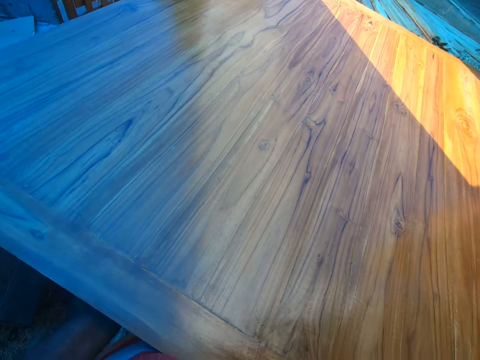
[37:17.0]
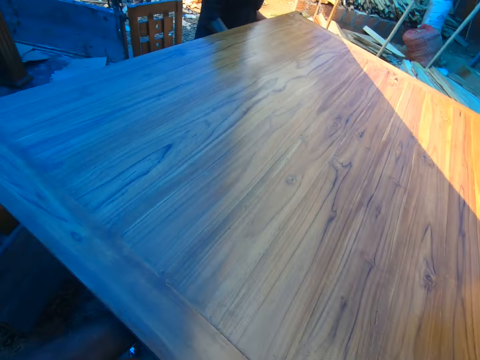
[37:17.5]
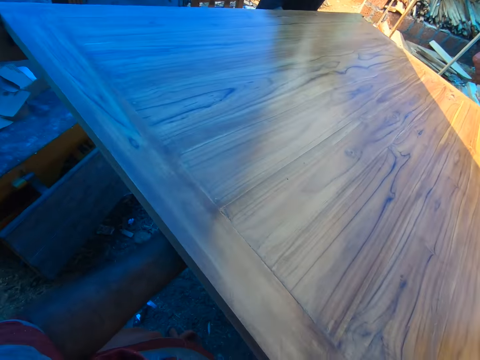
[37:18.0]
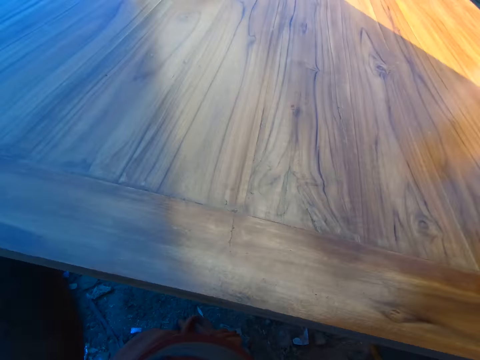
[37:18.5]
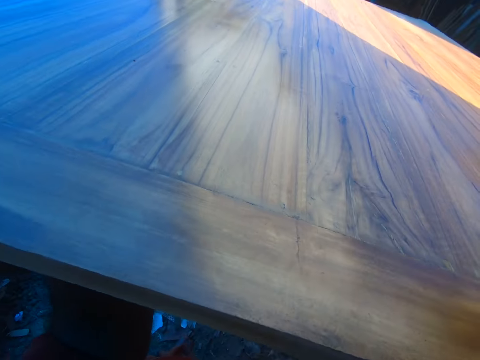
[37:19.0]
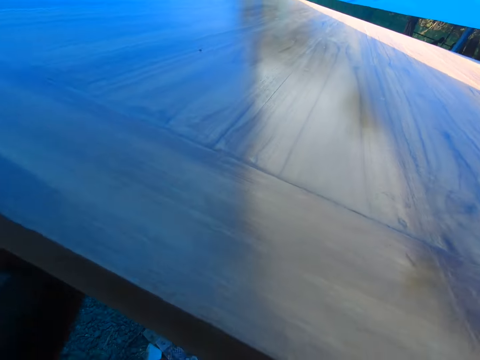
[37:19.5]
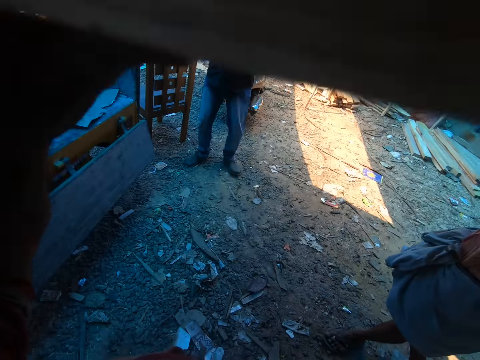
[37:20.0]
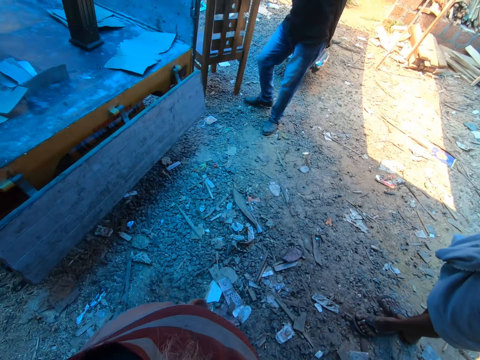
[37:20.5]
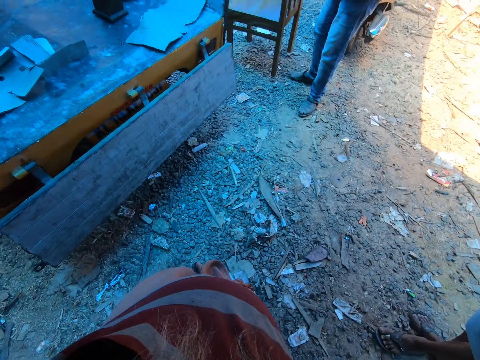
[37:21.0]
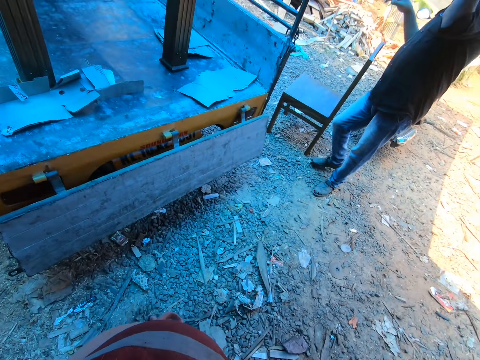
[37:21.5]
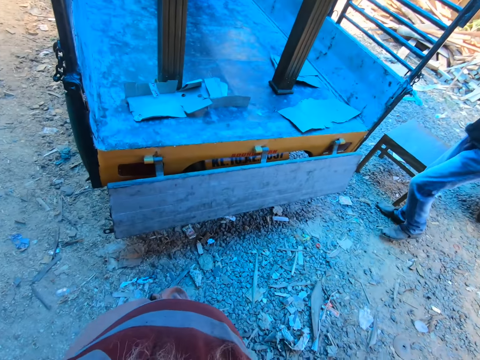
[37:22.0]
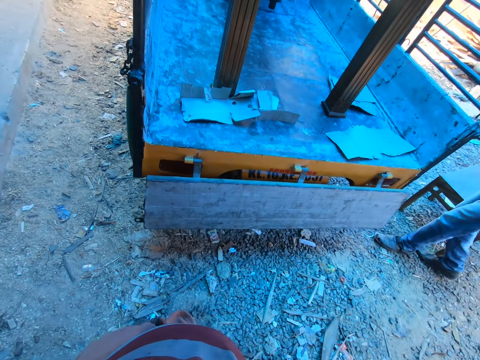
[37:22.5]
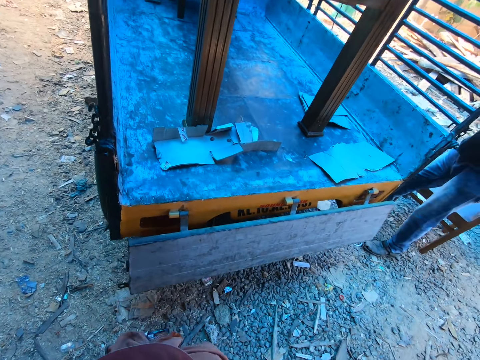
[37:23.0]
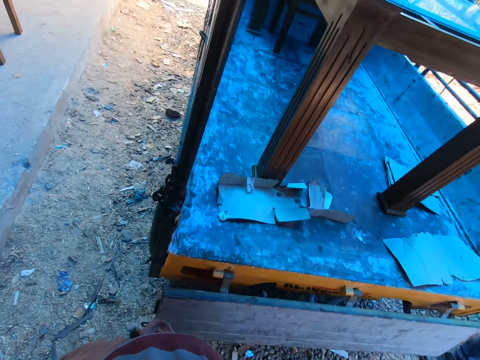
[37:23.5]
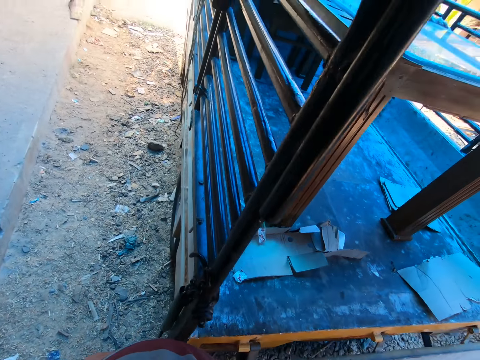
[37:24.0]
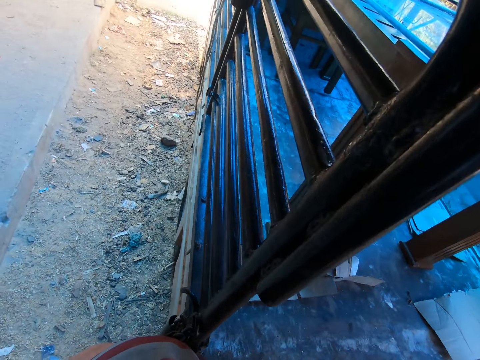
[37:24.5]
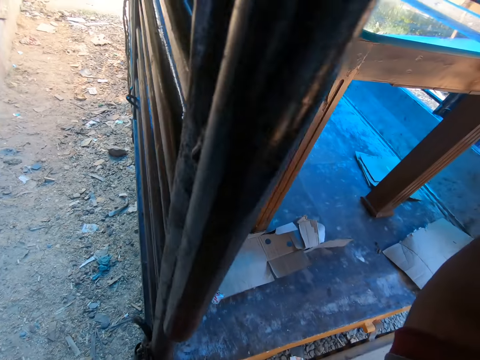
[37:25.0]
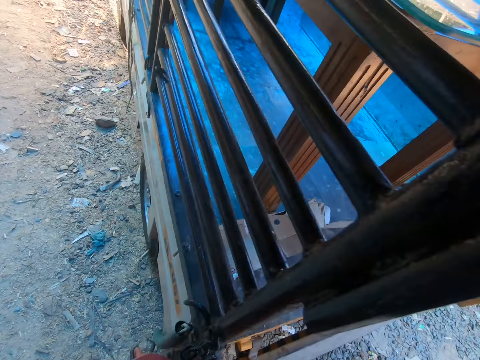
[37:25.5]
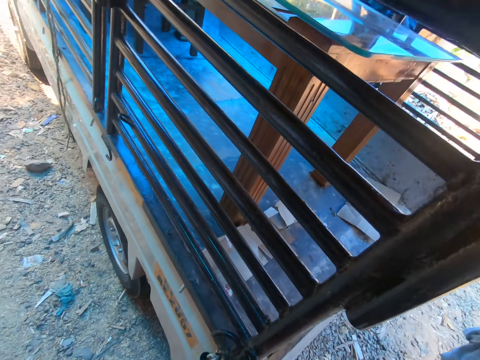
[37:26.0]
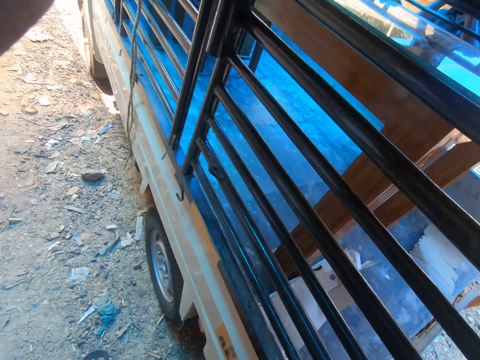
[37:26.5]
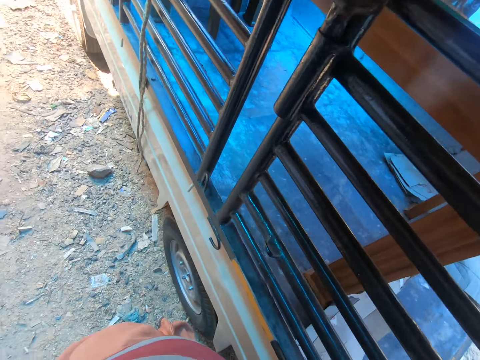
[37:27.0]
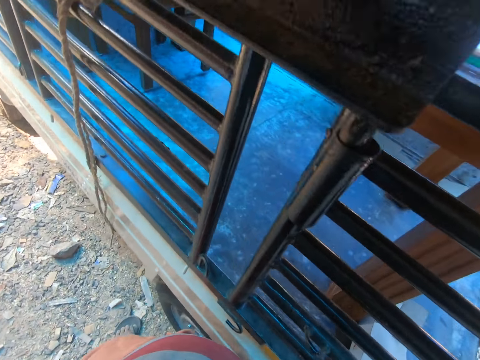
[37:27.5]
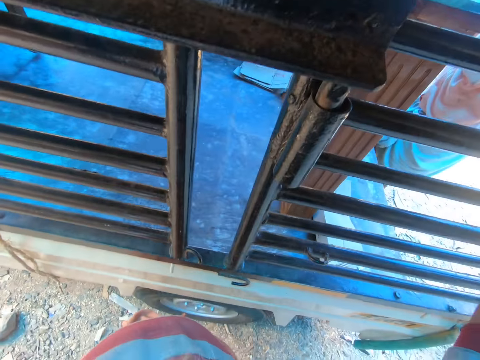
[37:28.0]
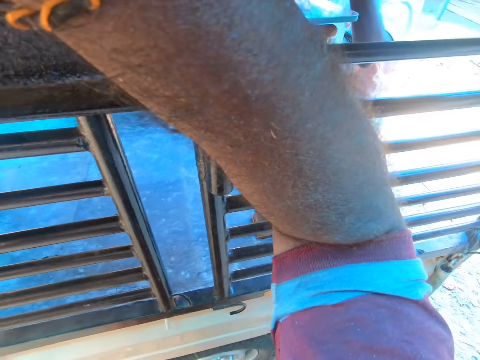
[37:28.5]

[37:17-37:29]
A man adjusts a chair on the ground with his right hand. The camera wearer places the side rail slat on the pickup truck with both hands with another man and the first man.

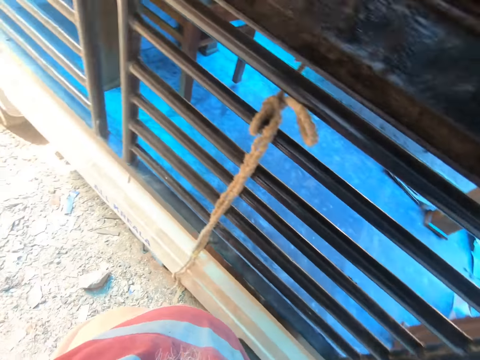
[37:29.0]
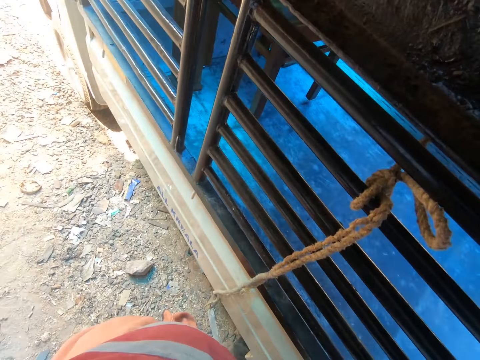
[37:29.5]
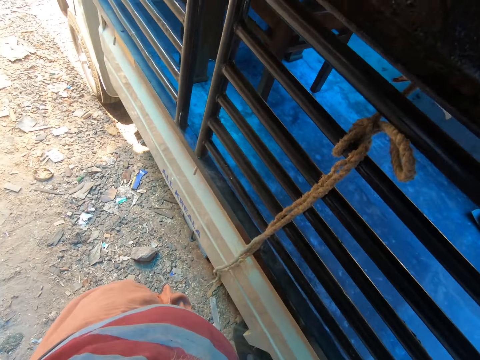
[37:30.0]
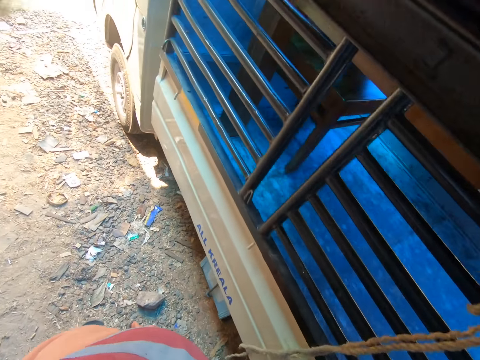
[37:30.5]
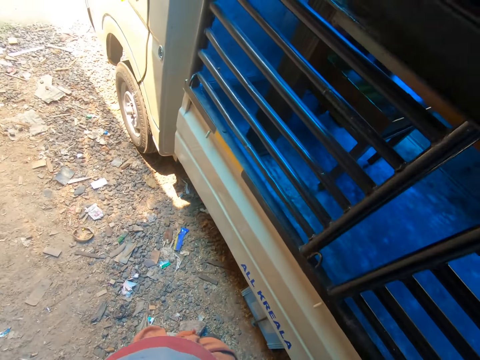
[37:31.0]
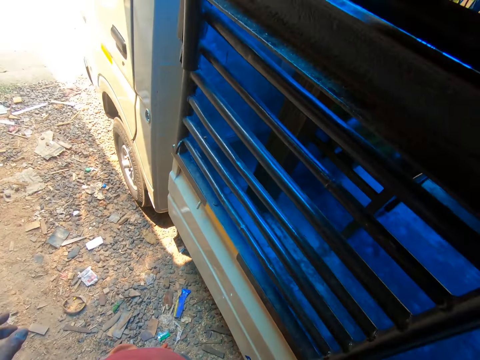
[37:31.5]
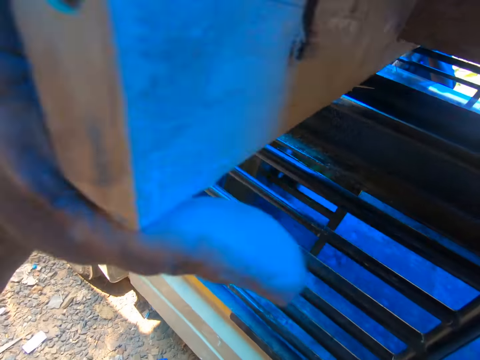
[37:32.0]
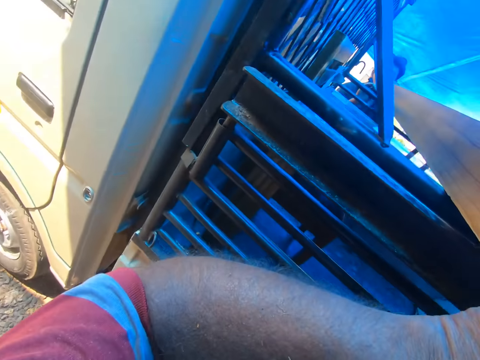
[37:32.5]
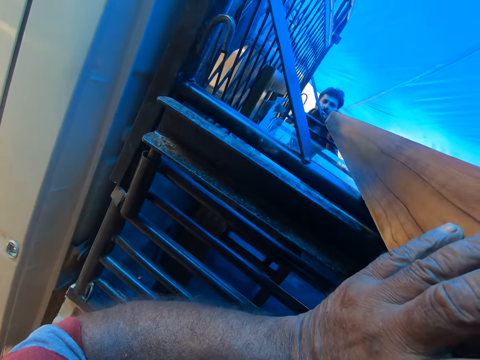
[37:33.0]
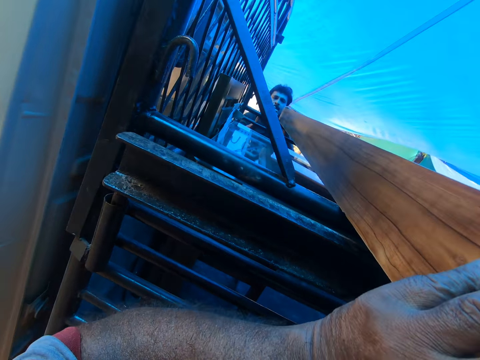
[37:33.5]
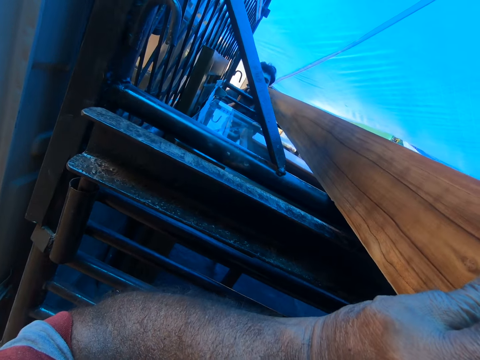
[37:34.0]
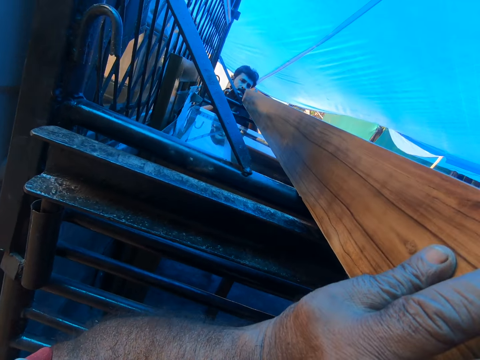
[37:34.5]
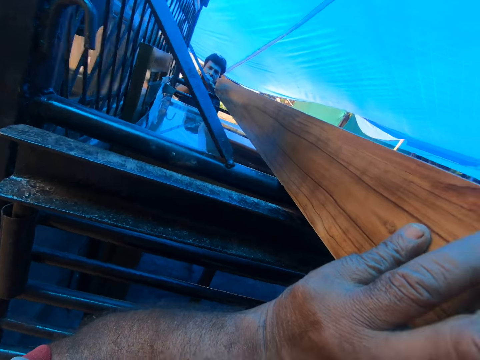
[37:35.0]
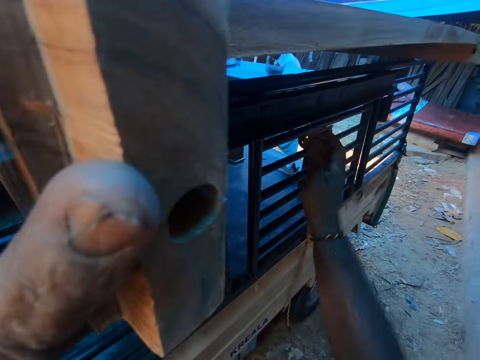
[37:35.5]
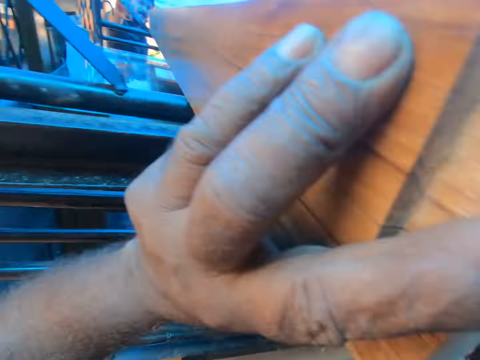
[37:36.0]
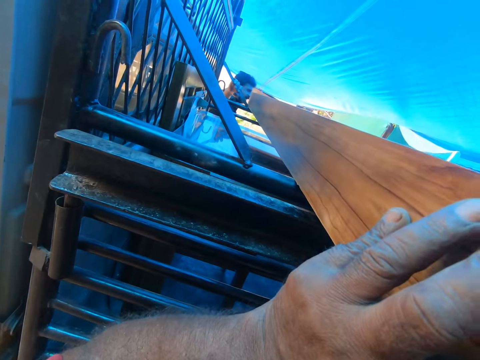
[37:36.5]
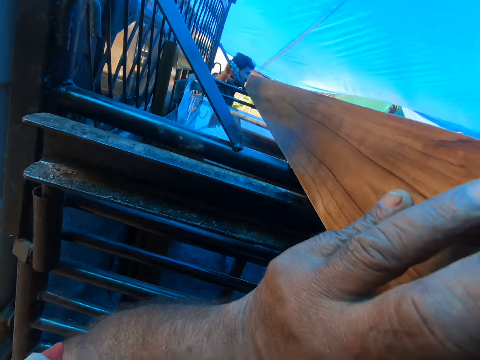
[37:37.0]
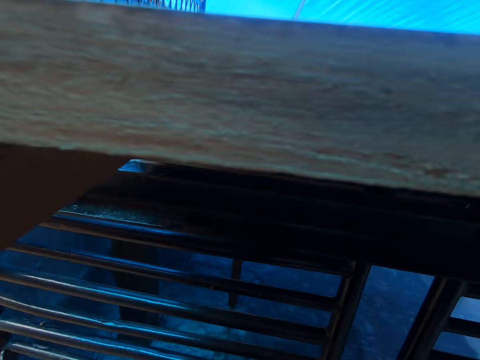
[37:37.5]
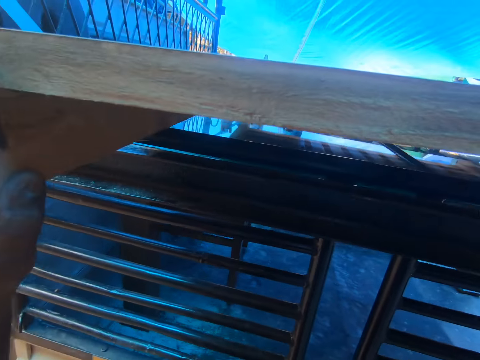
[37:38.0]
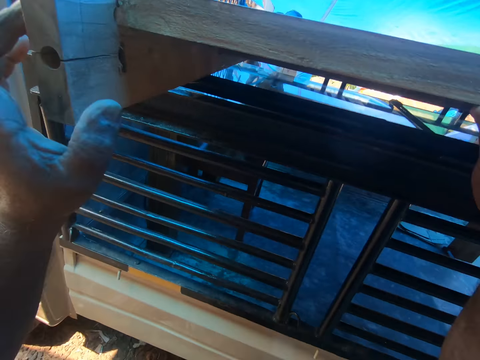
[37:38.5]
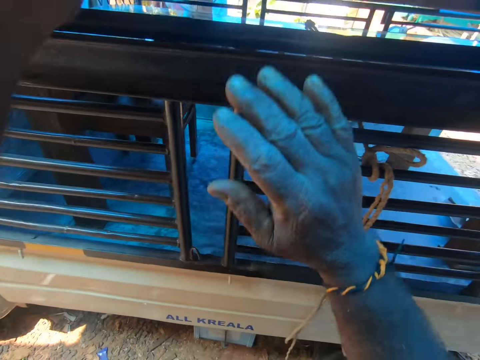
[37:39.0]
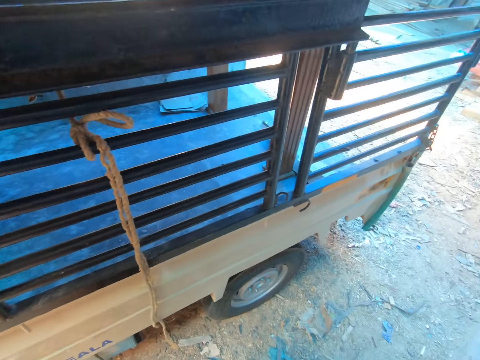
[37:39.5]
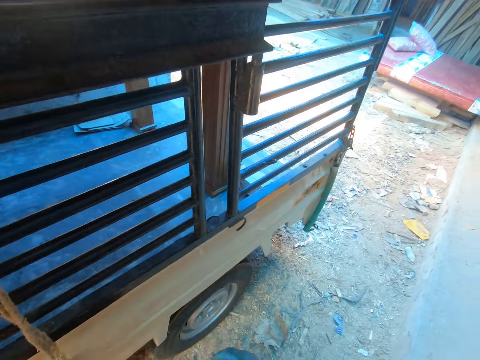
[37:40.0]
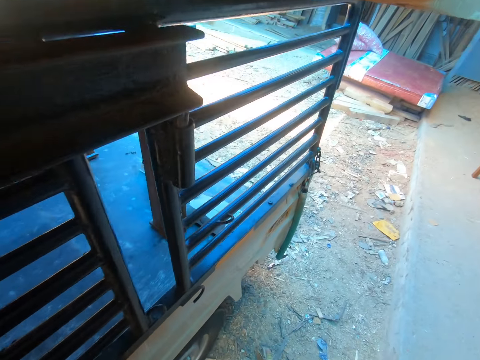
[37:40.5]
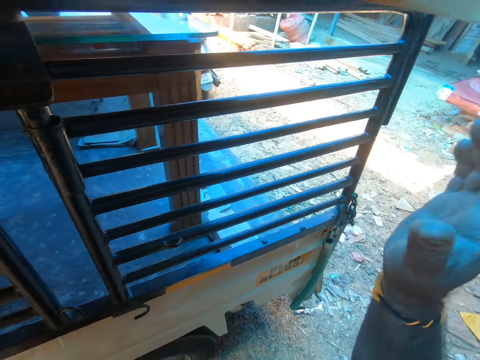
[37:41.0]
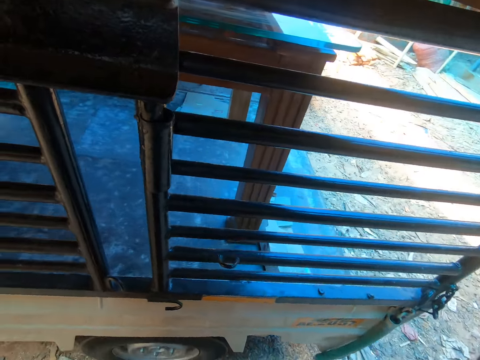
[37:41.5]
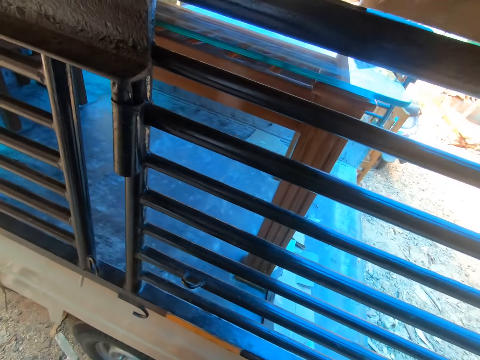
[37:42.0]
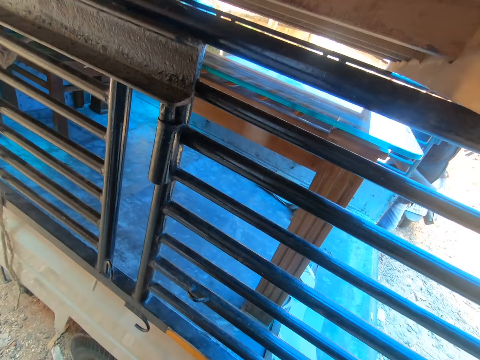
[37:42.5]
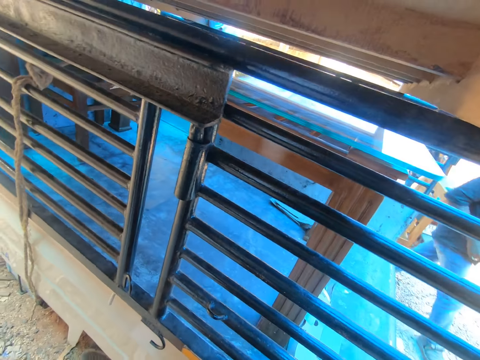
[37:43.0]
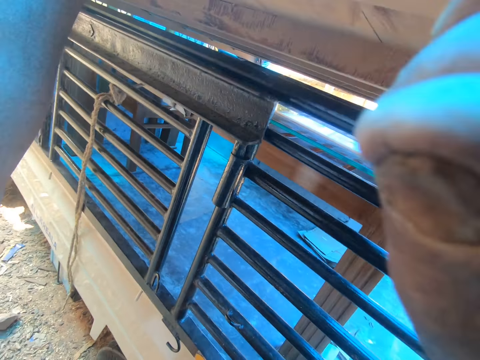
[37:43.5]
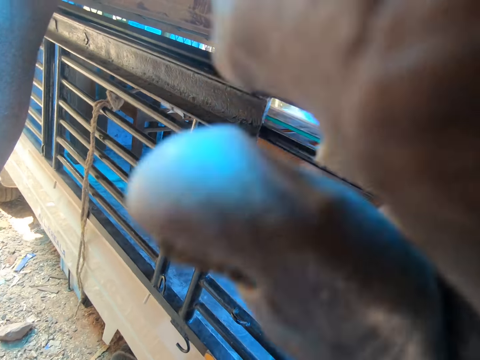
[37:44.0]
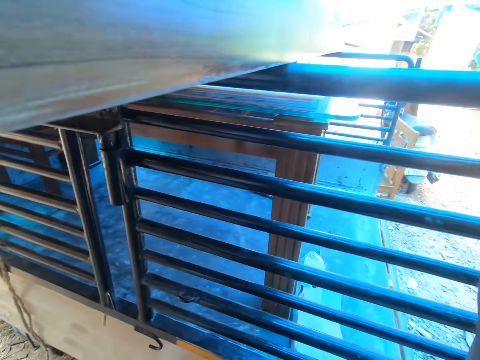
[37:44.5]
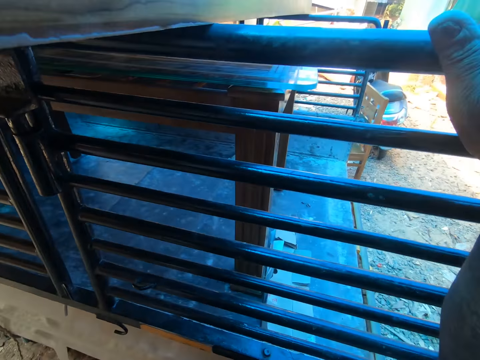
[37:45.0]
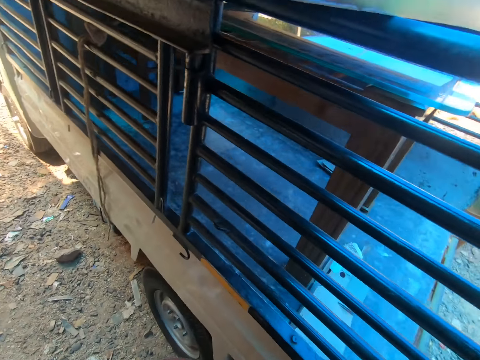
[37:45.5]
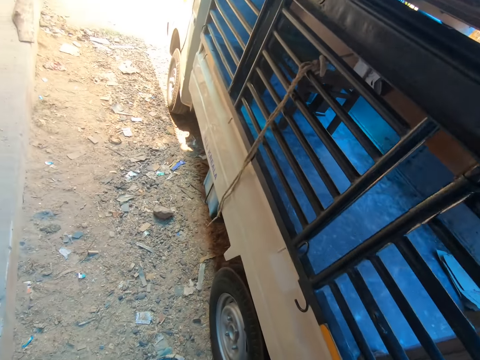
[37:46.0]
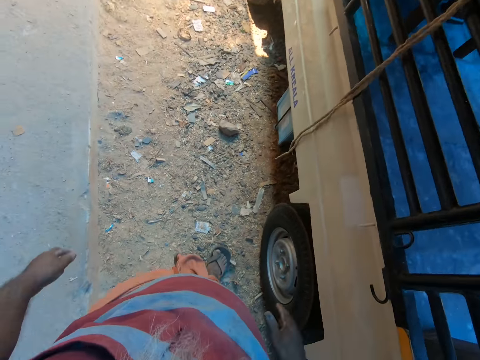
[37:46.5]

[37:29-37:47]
The camera wearer holds the side rail slat on the pickup truck with his left hand. He puts the side rail slat or board on the truck. He holds the side rail slat on the pickup truck with his right hand. He removes his right hand from the side rail slat on the pickup truck. He adjusts a camera on his head with his right hand. He adjusts the board on the truck. He places his right hand on the pickup truck. He removes his left hand from the side rail slat on the pickup truck.
